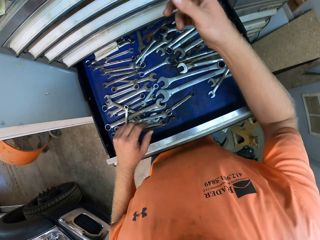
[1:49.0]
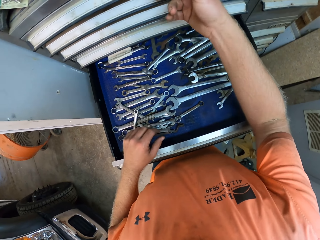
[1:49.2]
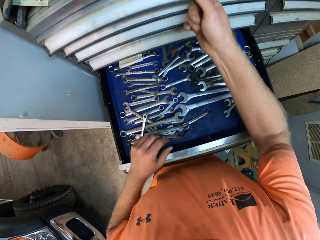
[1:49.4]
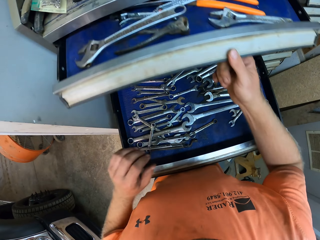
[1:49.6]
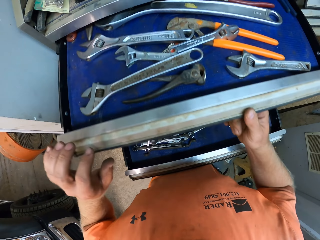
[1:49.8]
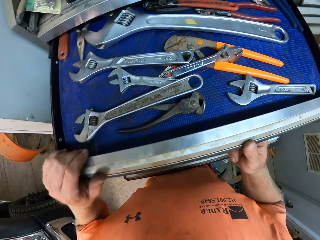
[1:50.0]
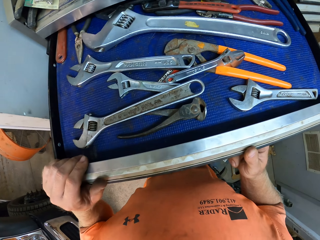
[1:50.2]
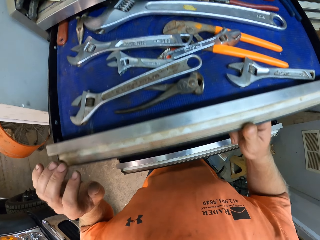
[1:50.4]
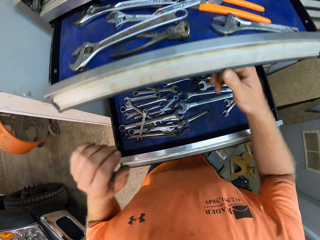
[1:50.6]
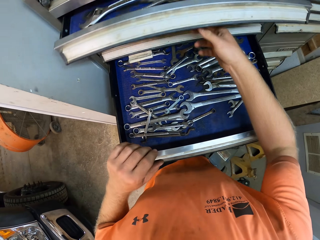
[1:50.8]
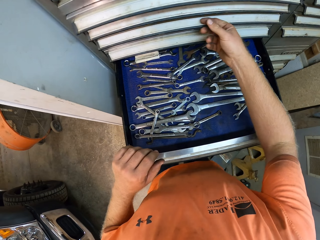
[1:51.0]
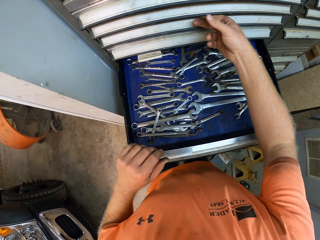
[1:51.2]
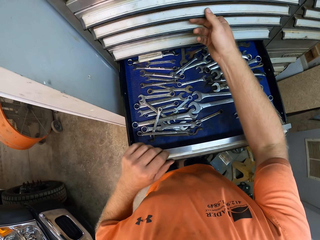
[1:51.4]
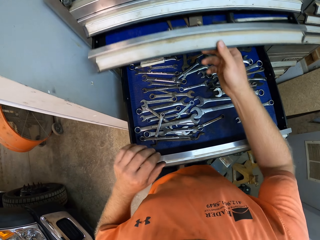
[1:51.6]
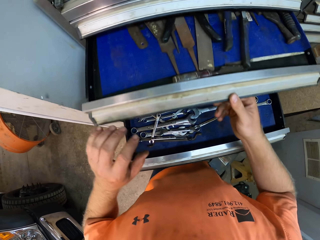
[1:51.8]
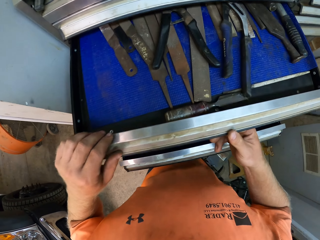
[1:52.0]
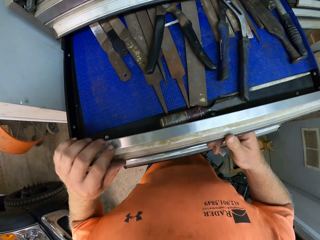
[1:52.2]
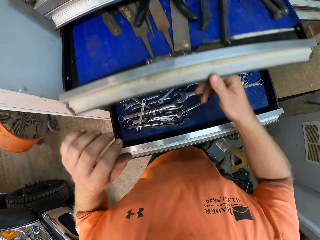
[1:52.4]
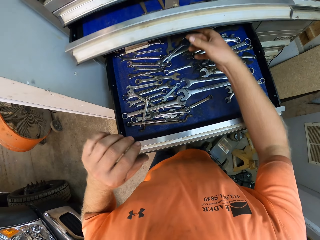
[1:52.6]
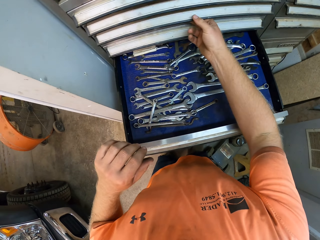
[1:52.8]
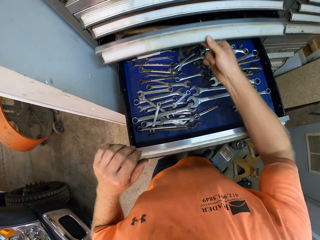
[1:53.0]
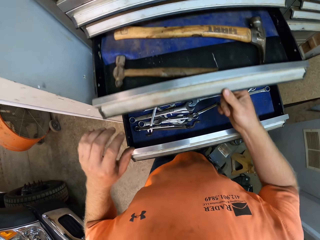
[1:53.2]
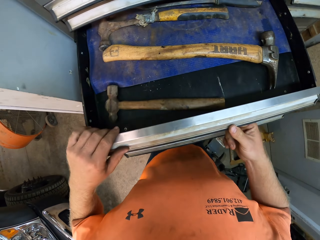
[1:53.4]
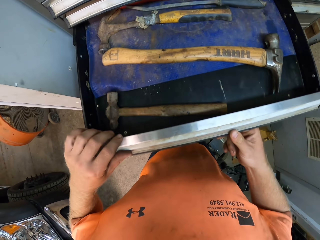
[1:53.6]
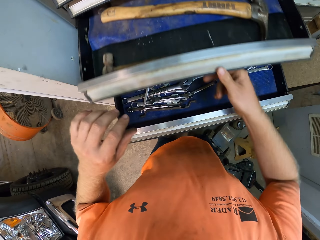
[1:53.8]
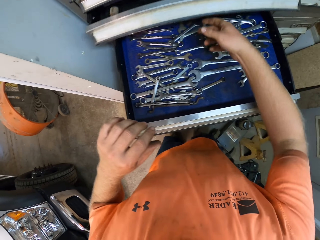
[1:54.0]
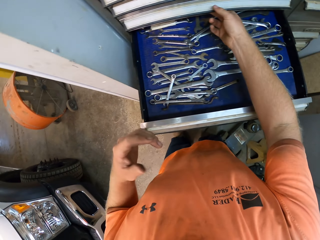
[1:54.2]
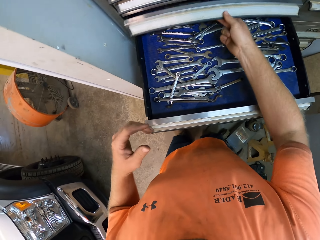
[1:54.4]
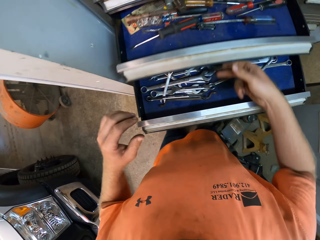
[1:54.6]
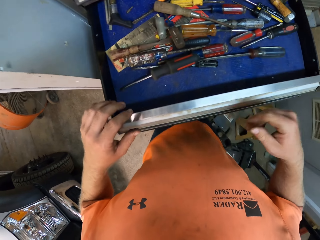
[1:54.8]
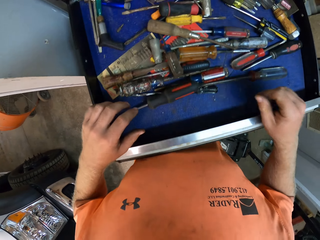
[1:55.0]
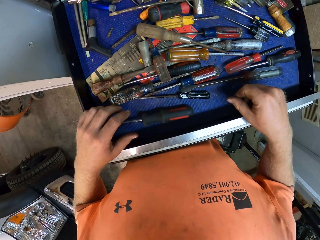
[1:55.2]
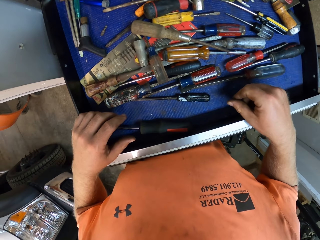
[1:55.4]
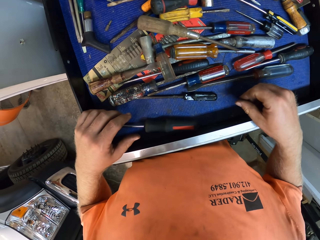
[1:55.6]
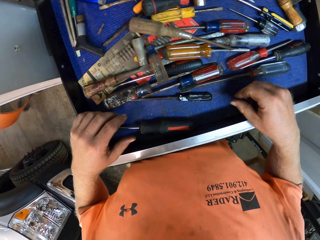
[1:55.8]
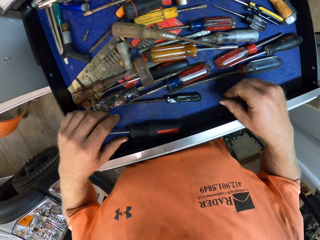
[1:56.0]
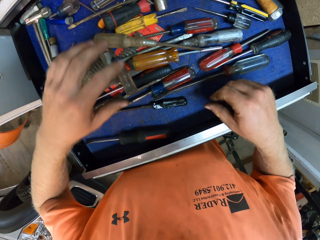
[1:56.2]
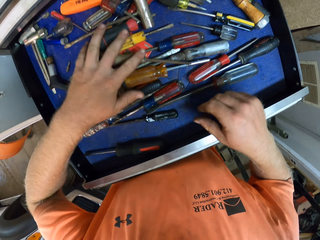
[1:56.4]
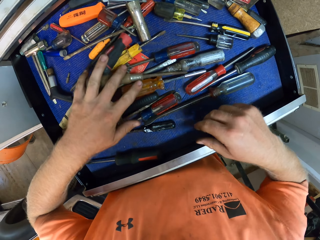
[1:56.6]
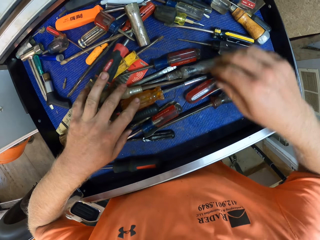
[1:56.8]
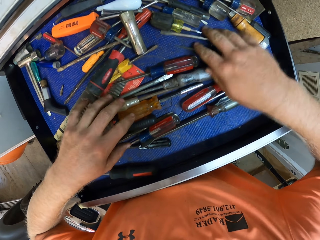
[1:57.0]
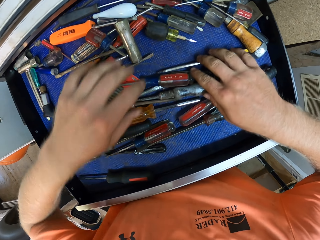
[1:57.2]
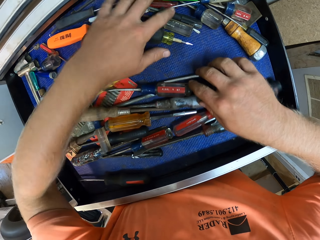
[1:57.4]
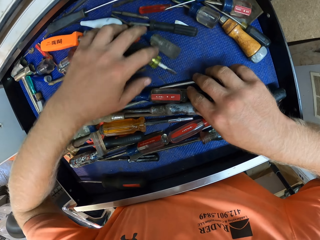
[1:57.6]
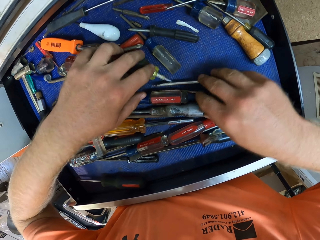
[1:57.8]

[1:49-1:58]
The camera wearer opens a drawer with his right hand. He closes the drawer with his right hand. He opens the drawer with his right hand. He closes the drawer with his right hand. He opens the drawer with his right hand. He closes the drawer with his right hand. He opens the drawer with his right hand.

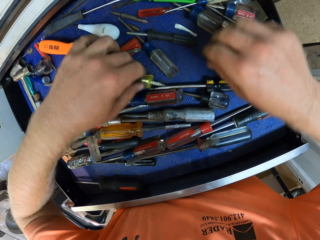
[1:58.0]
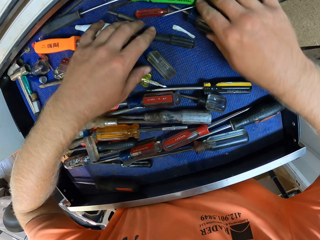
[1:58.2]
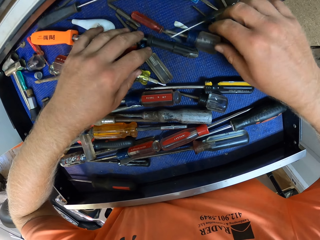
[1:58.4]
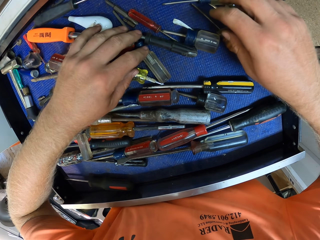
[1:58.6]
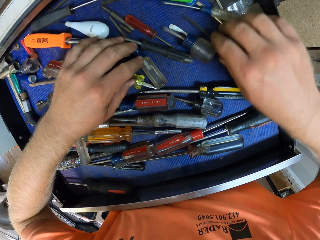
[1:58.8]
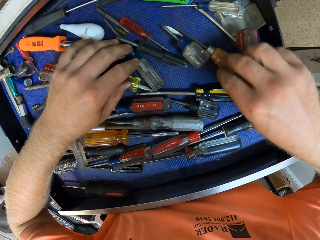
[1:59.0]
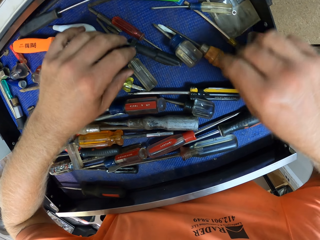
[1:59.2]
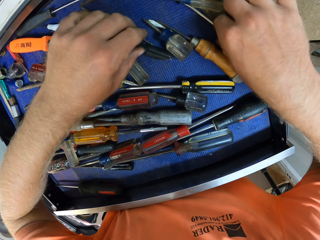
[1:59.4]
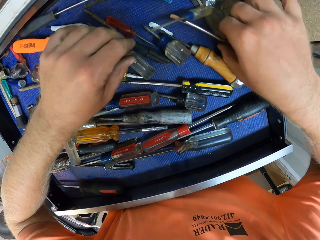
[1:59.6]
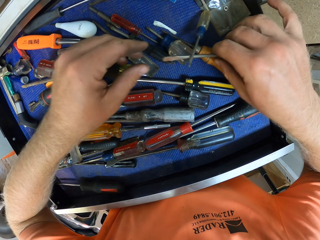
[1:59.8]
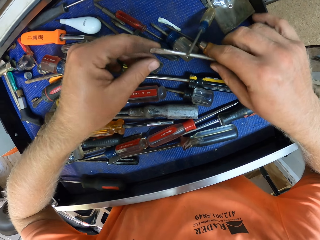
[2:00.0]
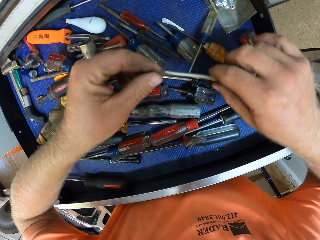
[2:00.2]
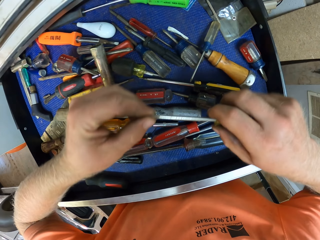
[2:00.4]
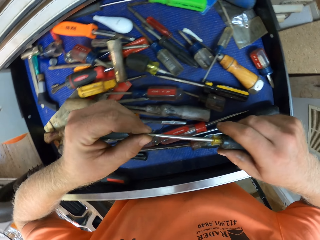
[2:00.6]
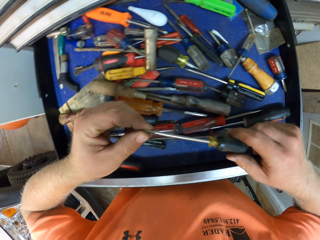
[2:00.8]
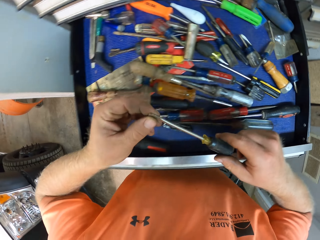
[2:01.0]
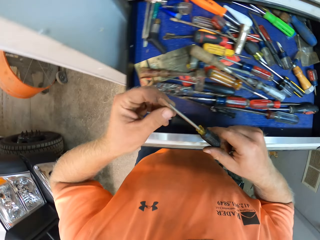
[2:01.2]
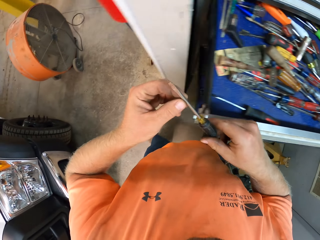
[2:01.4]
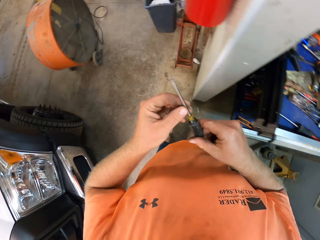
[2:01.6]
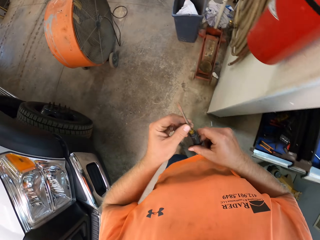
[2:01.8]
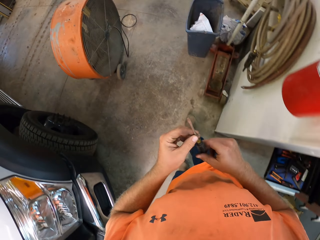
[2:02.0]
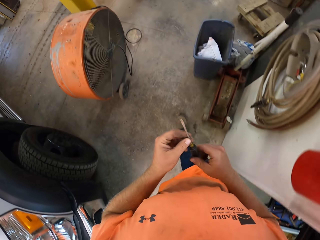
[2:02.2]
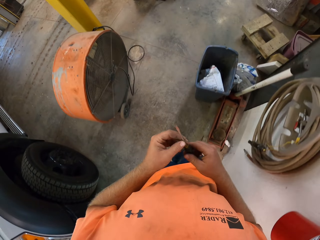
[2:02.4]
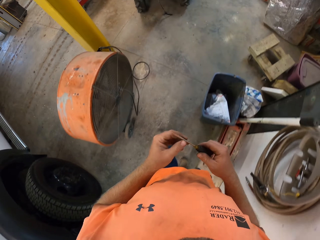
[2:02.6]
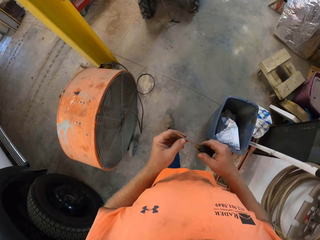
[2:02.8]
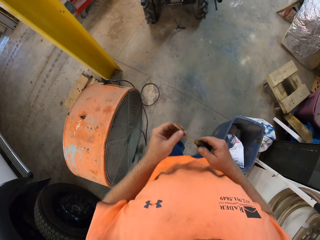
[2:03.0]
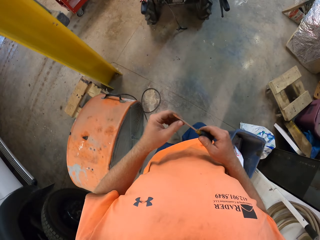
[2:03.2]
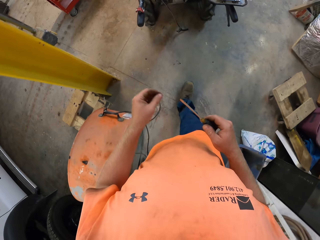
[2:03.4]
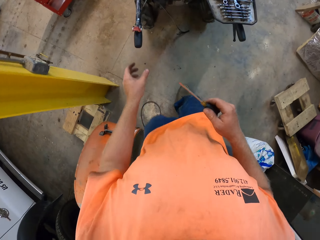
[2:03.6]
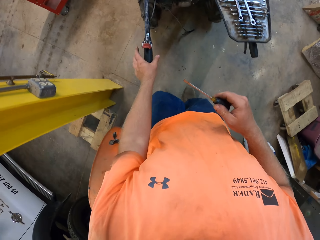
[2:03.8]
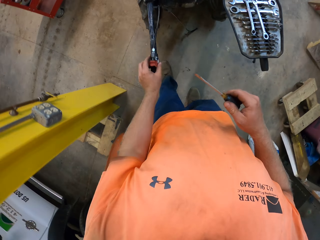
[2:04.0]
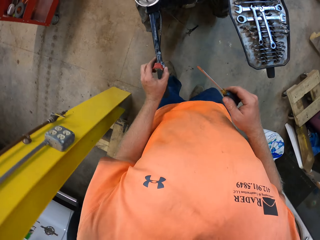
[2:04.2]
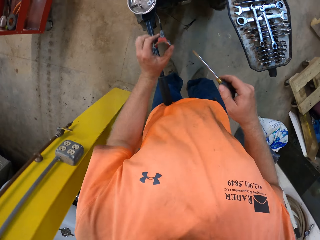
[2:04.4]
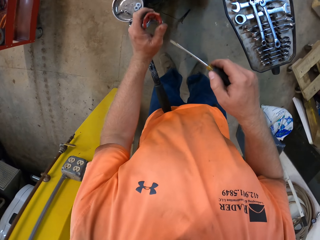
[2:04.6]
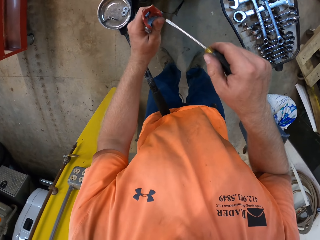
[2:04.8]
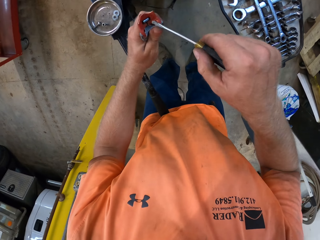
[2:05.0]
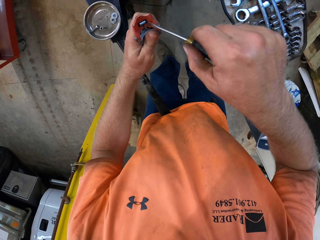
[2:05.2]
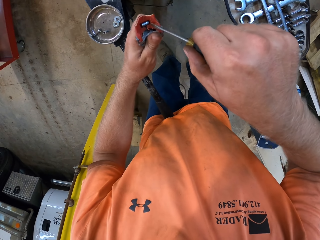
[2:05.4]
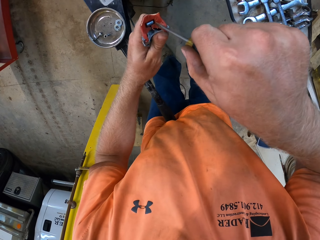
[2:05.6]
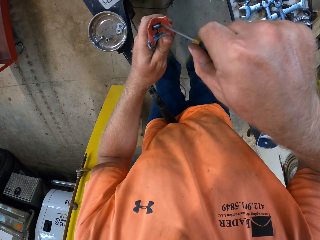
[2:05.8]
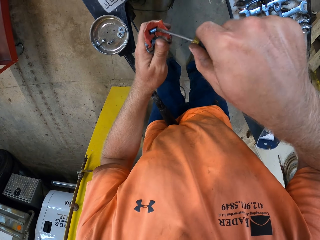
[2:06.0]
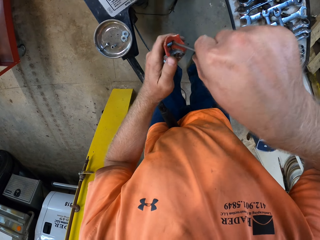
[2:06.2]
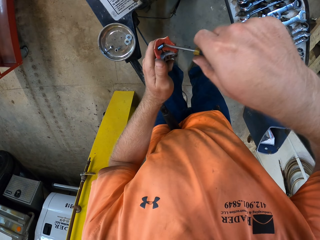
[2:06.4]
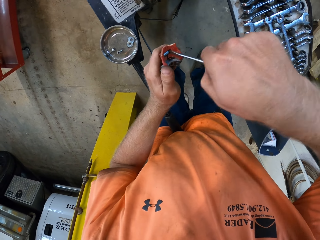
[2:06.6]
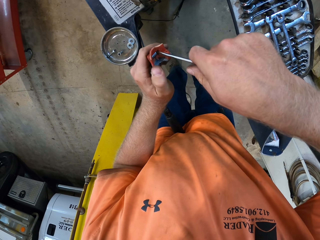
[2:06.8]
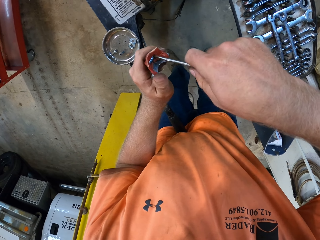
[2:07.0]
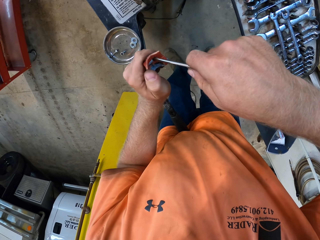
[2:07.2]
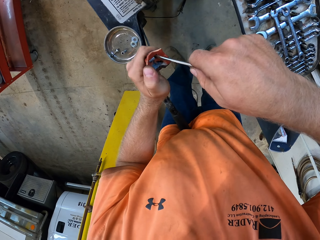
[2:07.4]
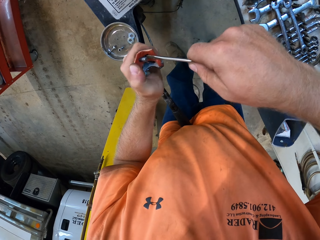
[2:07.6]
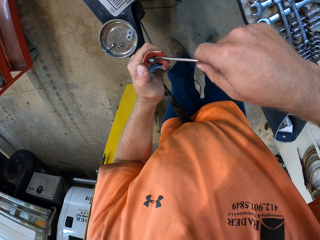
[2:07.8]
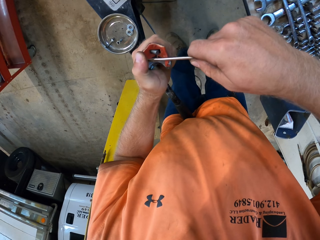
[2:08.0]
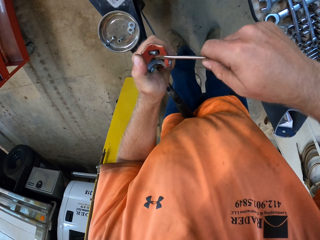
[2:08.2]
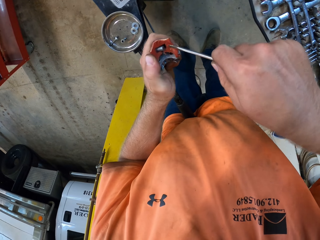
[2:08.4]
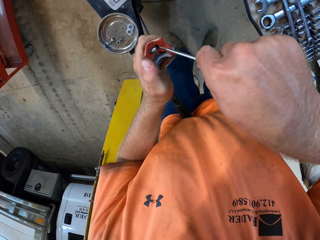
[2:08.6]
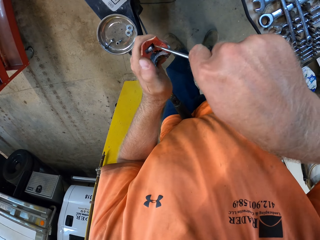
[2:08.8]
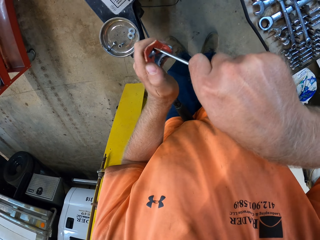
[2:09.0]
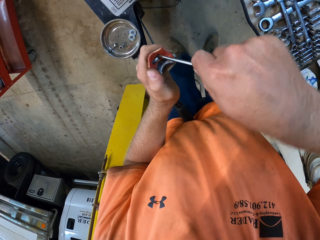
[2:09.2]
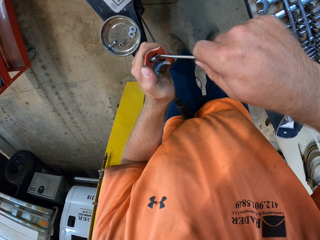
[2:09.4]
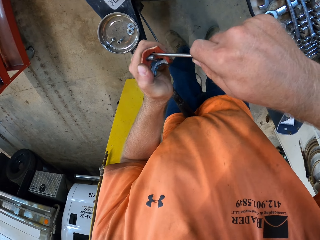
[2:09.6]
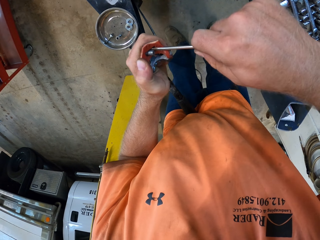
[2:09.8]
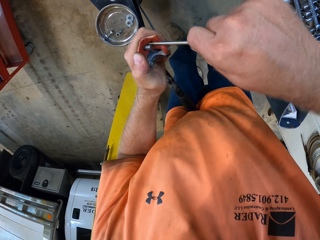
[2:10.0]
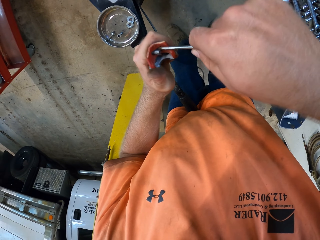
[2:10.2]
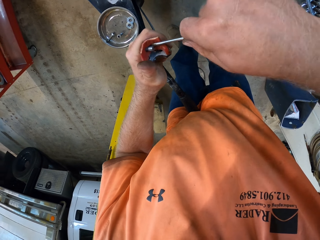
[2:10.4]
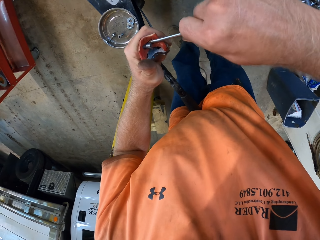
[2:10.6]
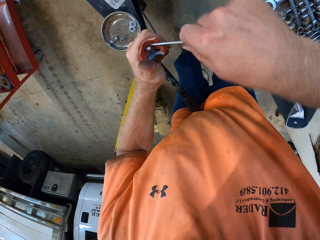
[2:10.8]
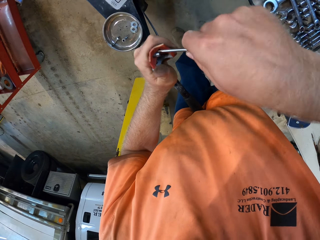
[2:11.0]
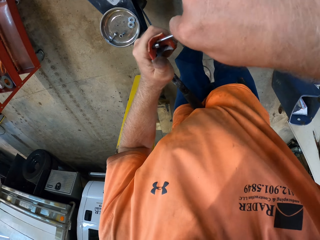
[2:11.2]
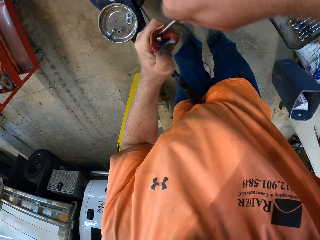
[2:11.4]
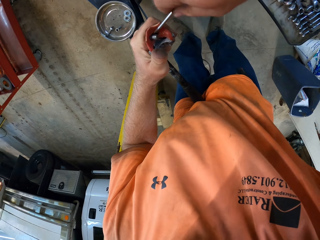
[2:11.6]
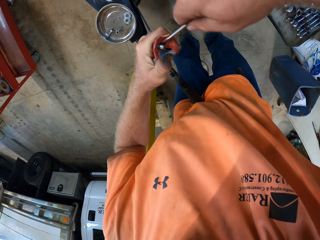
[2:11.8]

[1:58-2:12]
The camera wearer touches spanners in the tool cart box. He takes a screwdriver or spanner from the drawer with his right hand. He looks at the spanner. He walks around. He takes the spring or disc brake of the lawn mower machine from the lawn mower machine with his left hand. He repairs the disc brake. He pulls out the fuse in the cable head in his left hand with the screwdriver in his right hand.
